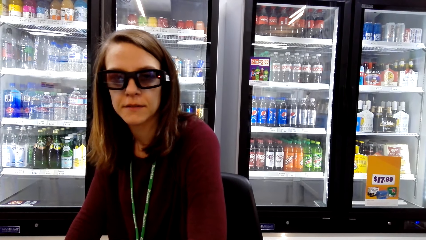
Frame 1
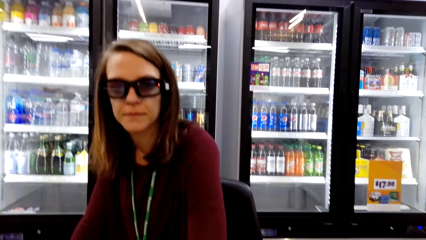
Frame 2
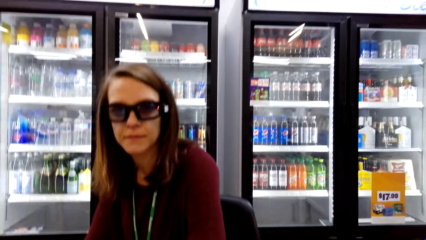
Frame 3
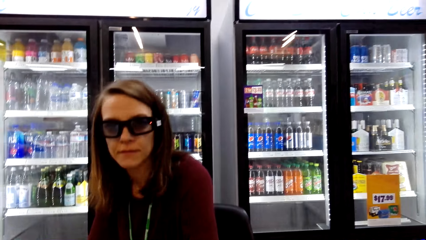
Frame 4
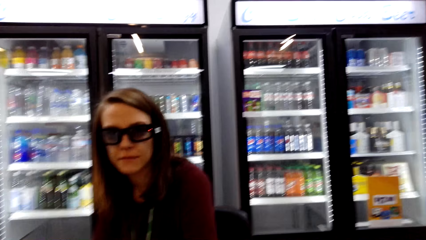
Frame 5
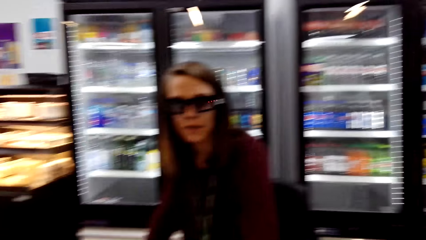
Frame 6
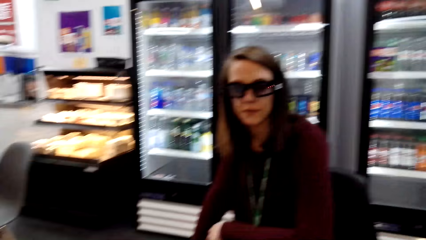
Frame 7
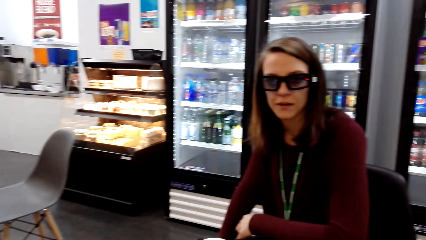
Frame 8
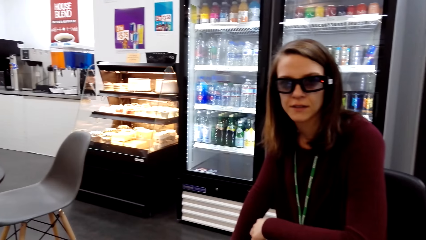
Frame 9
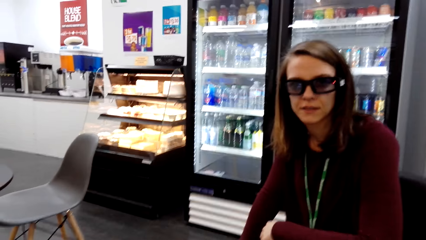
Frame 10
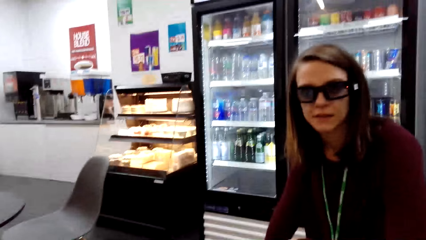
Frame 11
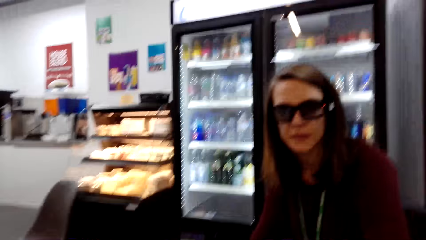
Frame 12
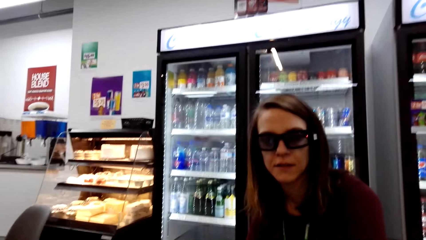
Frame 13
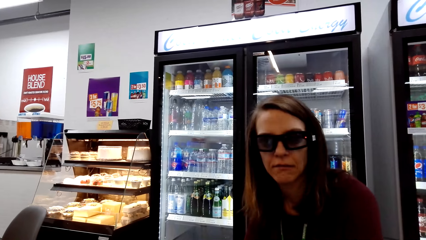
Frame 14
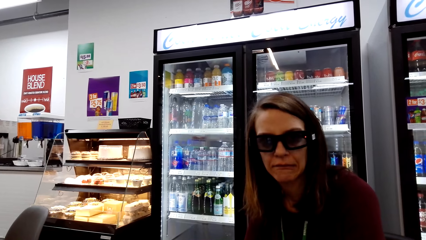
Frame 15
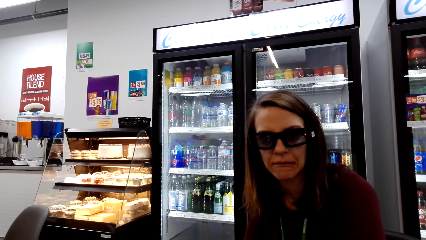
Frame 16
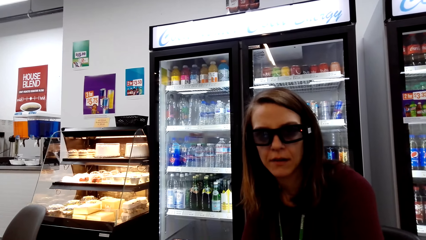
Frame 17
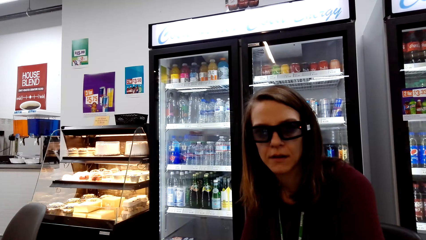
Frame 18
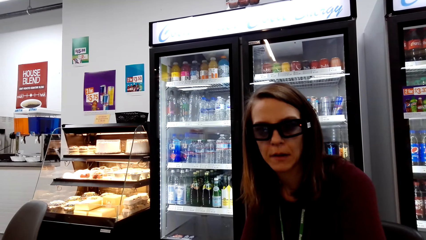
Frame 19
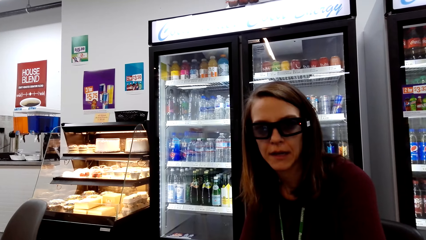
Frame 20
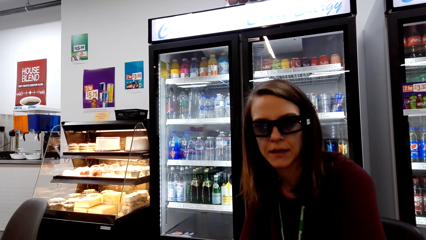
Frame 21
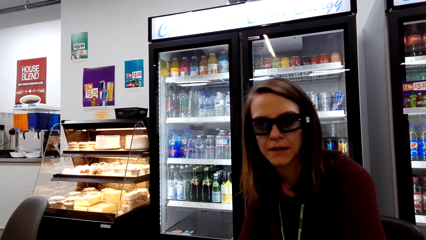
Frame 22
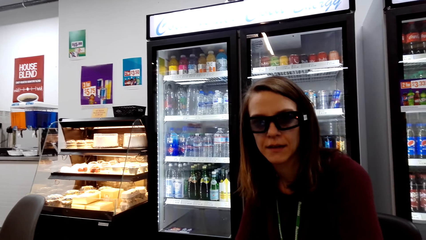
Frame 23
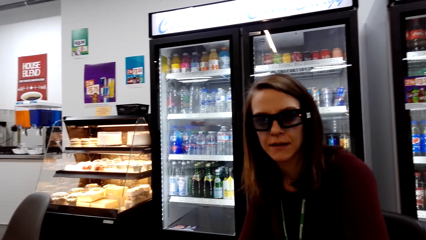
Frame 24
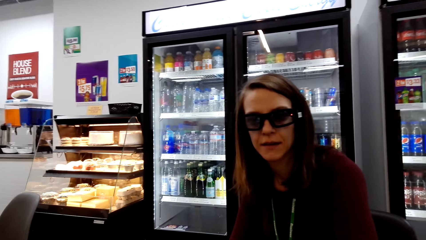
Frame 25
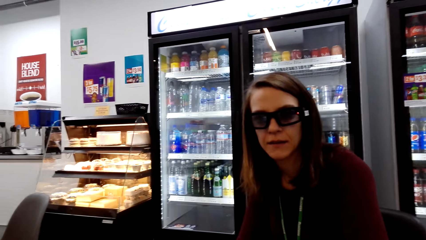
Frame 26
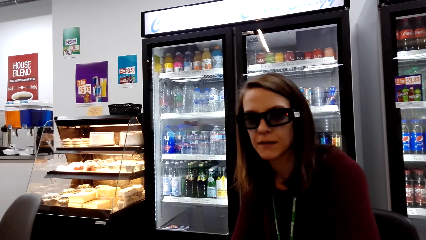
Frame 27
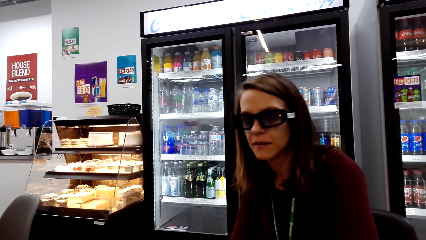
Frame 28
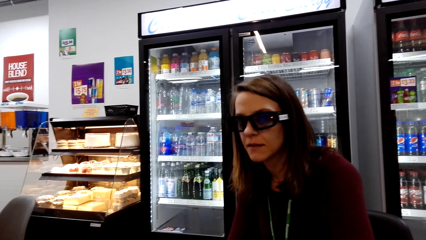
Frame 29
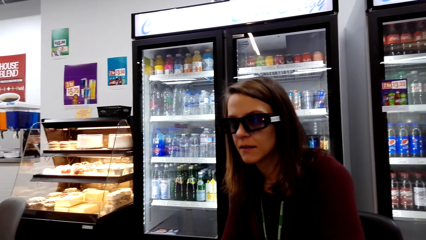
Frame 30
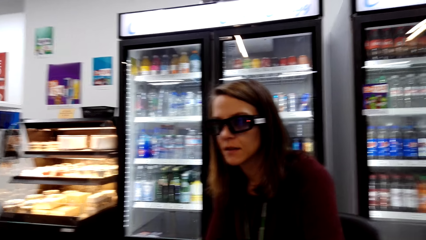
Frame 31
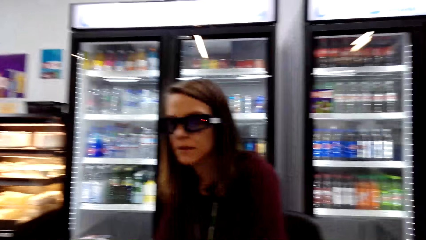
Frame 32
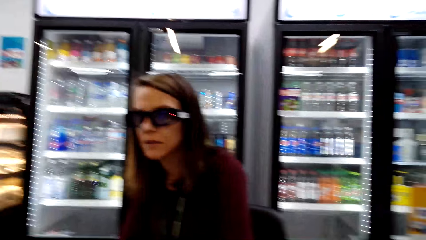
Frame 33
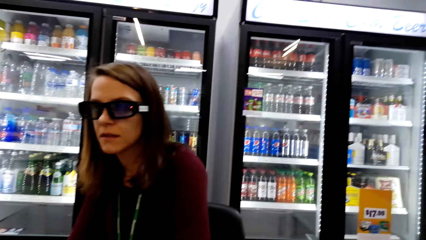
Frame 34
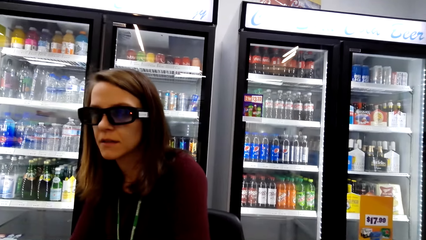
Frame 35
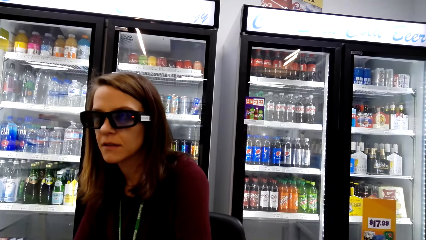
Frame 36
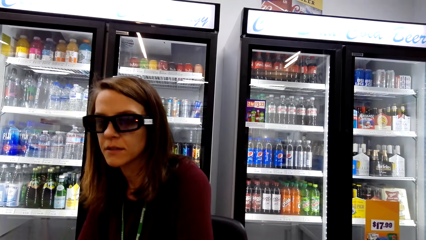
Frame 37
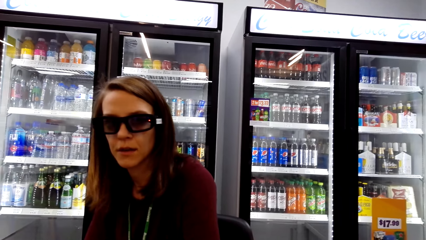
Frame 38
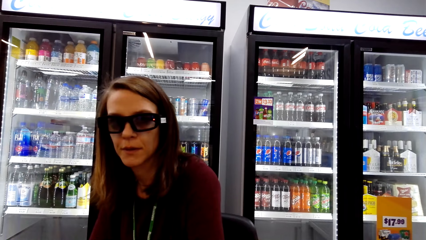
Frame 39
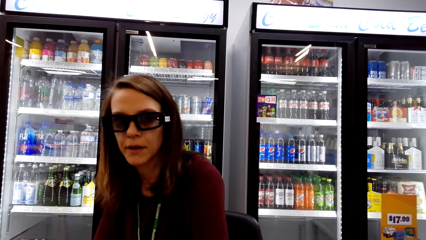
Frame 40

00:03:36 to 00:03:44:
The lady converses with the camera wearer.

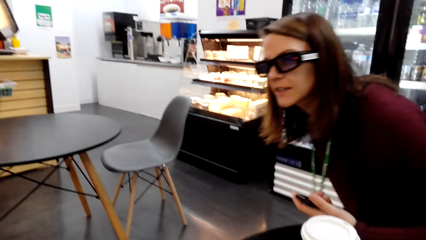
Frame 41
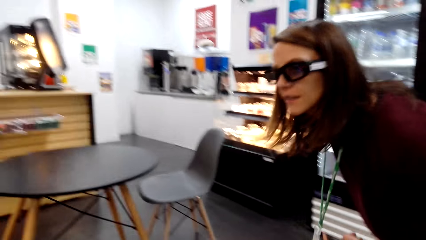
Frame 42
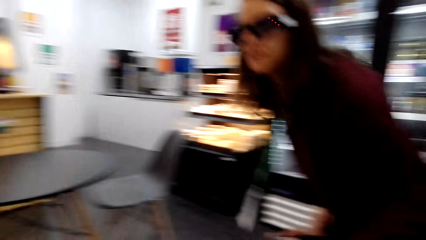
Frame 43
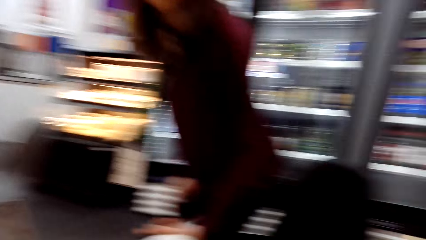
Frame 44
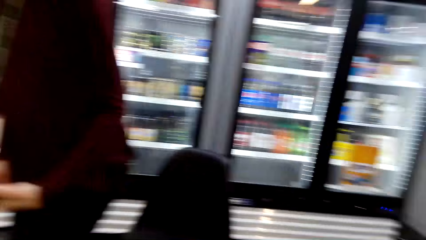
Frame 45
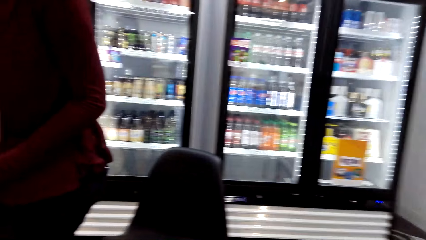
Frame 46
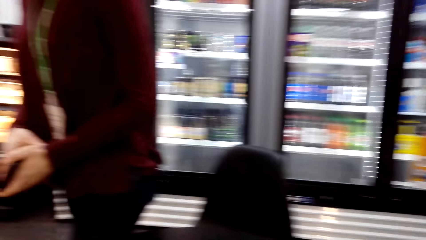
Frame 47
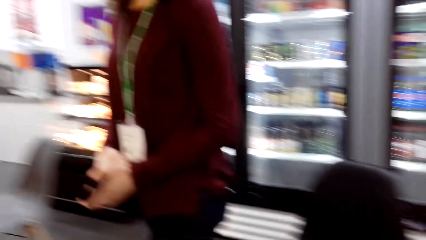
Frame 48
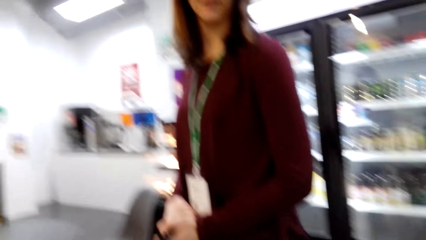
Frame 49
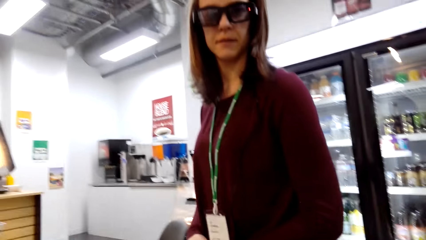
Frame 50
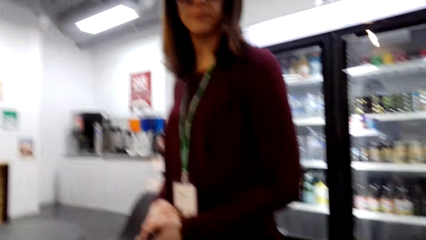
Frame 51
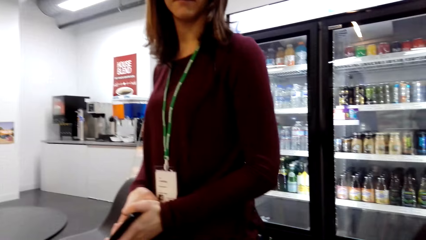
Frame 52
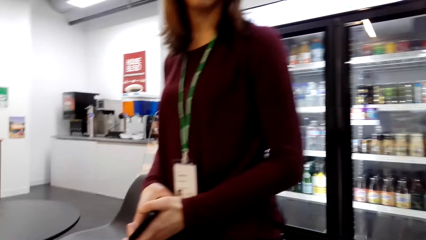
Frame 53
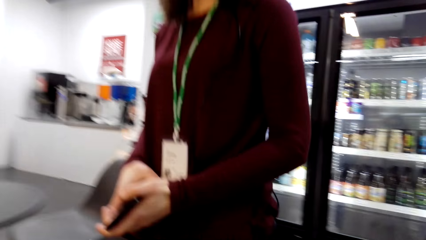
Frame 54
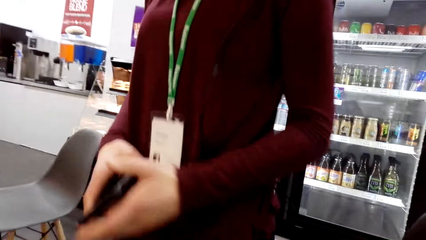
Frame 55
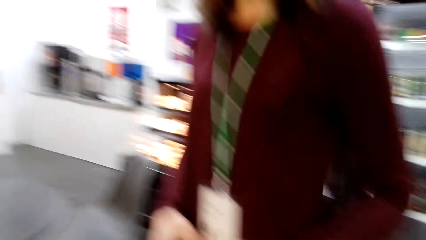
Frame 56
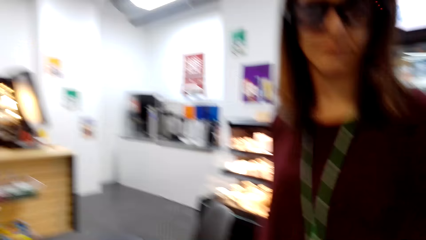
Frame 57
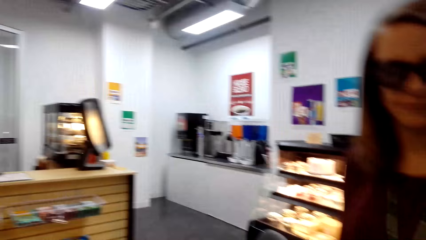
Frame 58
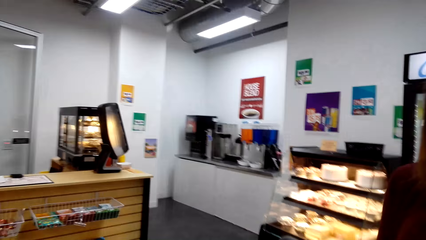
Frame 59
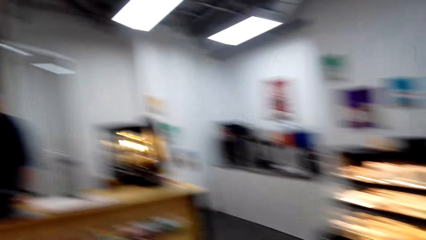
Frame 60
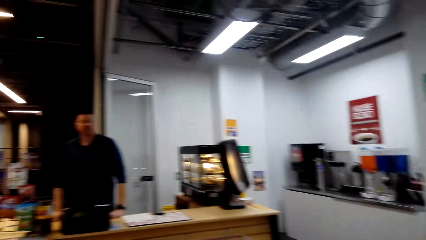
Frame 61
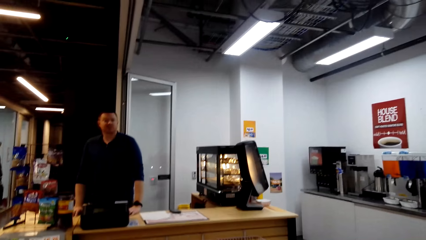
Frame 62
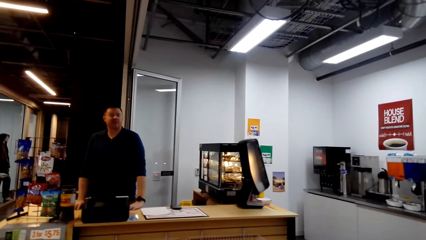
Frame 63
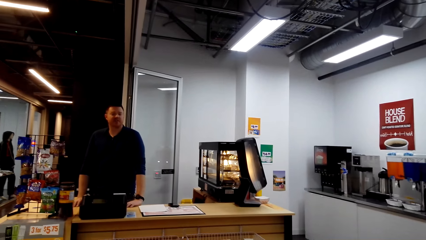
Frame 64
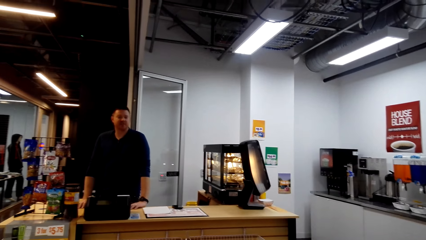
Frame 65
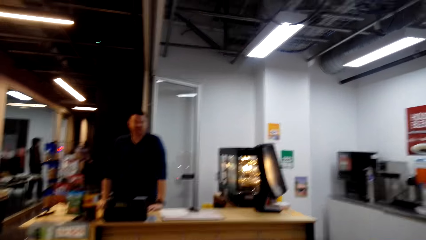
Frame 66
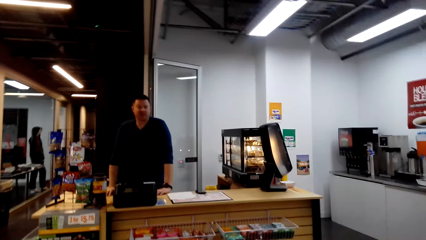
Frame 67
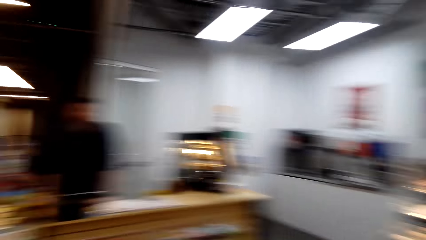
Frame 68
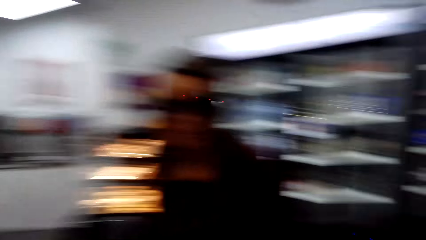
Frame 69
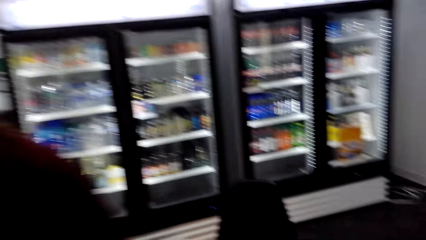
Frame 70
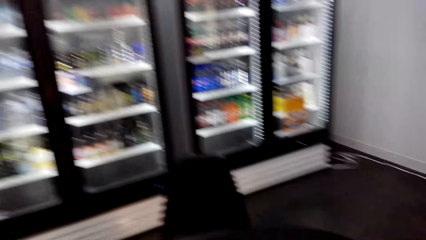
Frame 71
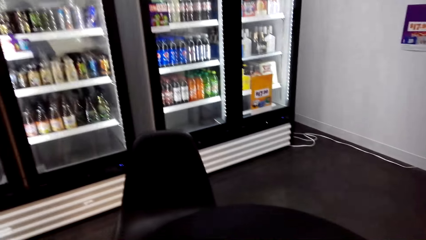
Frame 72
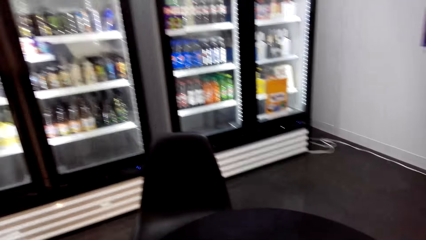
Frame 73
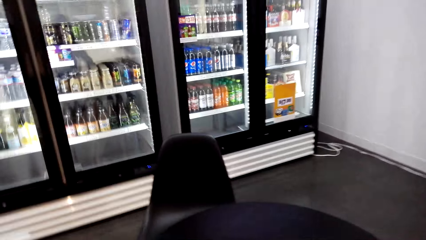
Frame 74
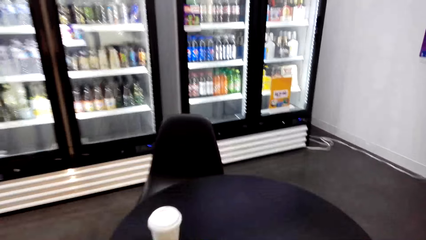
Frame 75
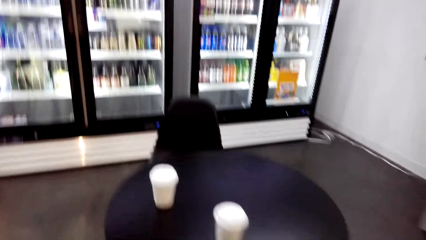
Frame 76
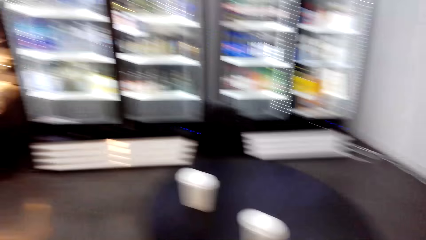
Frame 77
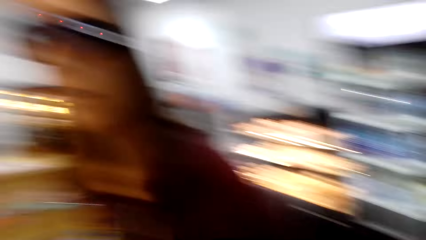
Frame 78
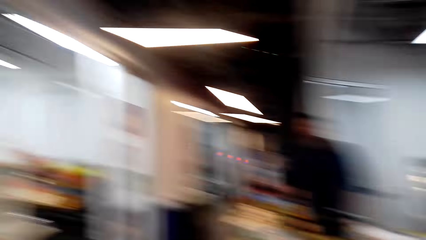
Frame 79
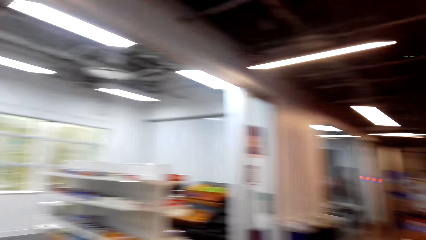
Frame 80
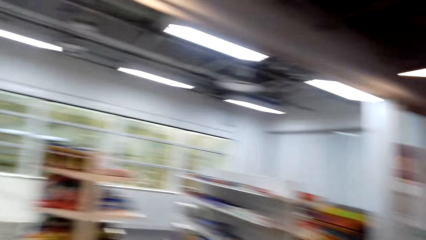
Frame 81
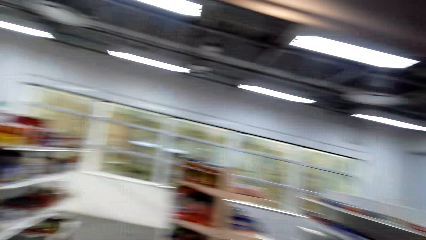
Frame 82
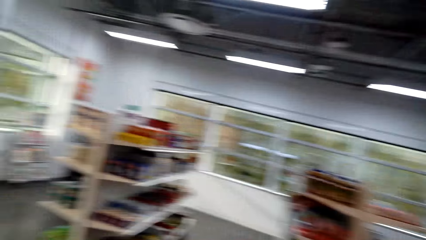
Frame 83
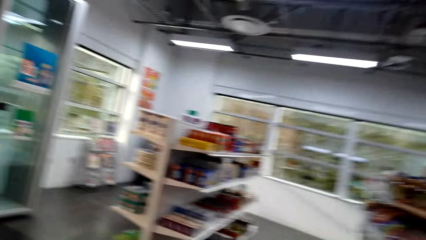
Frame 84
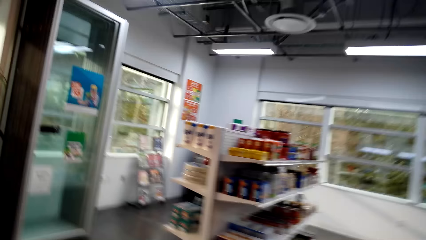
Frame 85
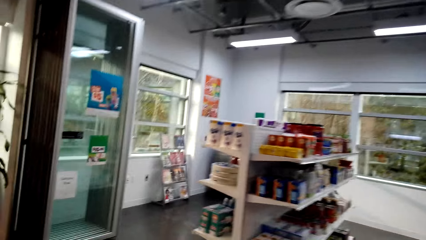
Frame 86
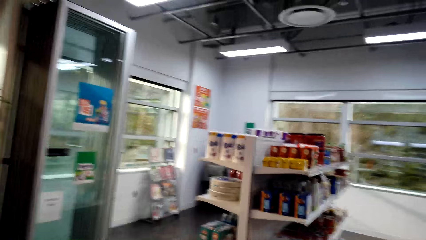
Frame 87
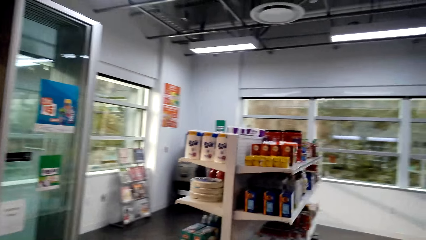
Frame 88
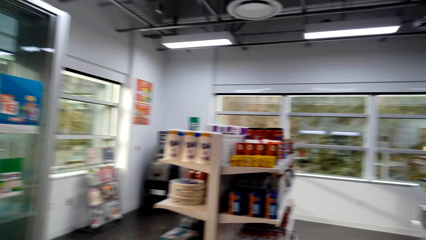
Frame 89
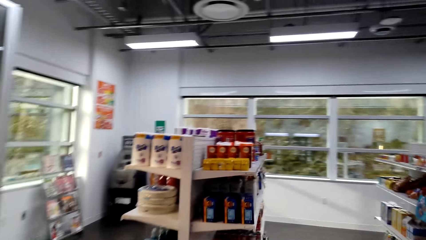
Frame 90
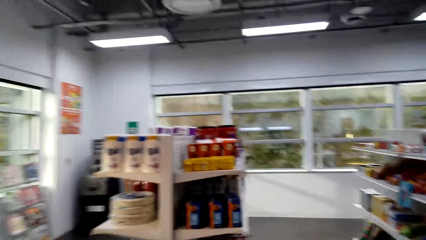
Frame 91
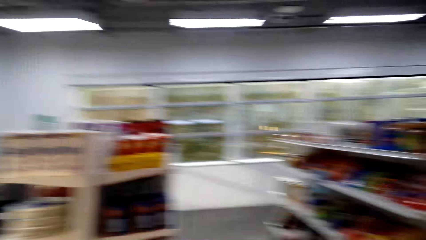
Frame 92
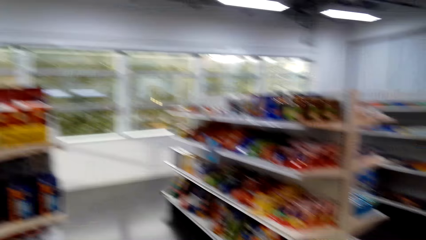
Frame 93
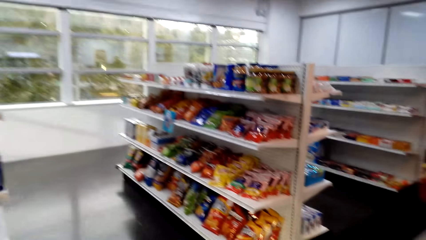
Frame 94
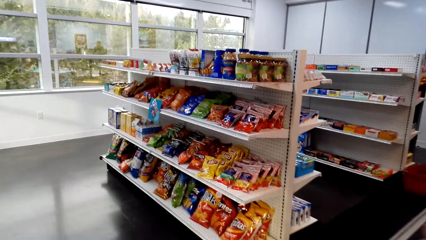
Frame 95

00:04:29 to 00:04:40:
The lady walks. The camera wearer walks.
